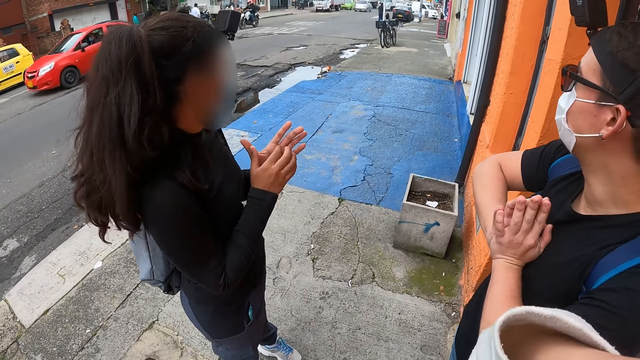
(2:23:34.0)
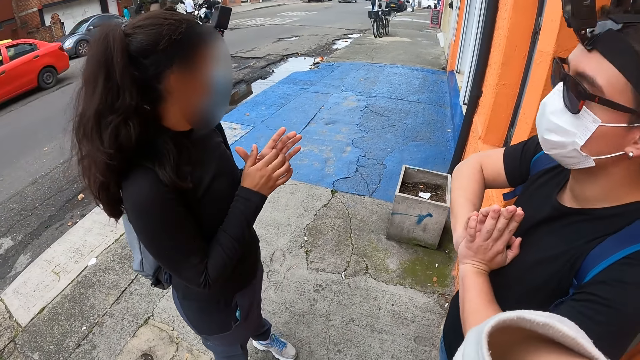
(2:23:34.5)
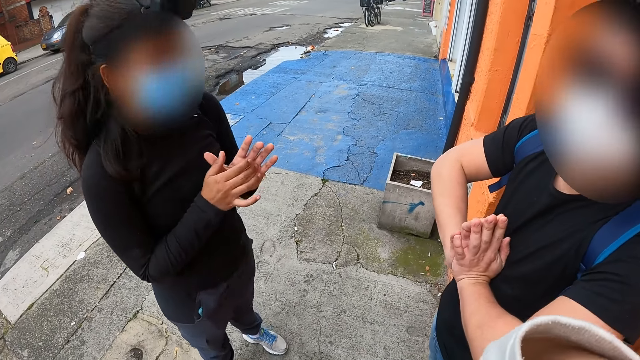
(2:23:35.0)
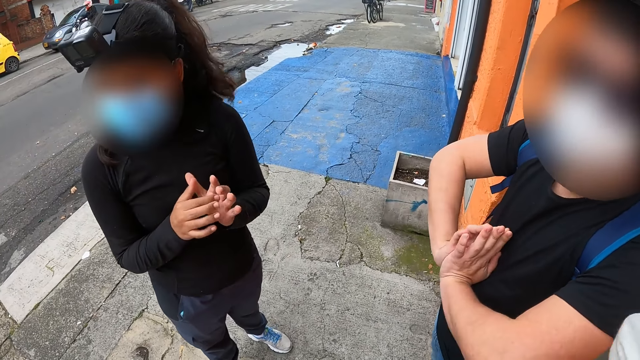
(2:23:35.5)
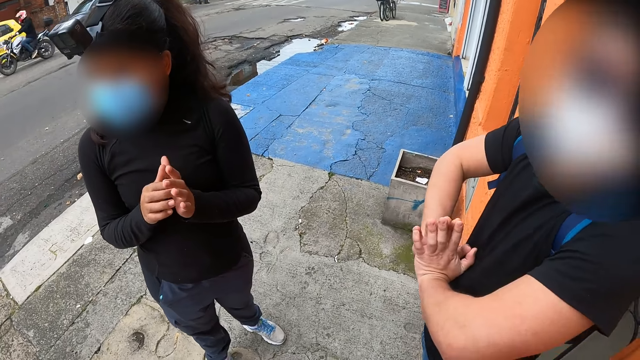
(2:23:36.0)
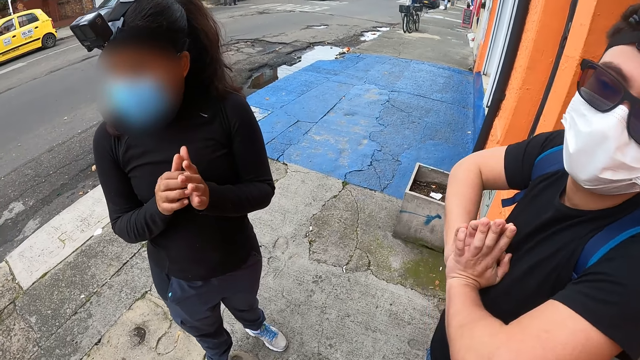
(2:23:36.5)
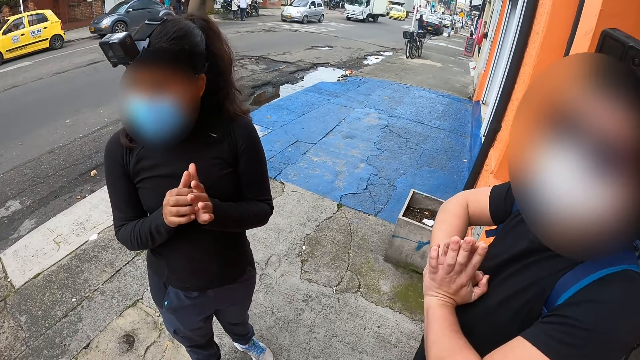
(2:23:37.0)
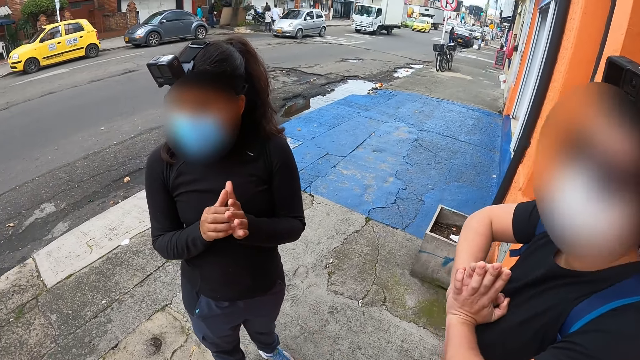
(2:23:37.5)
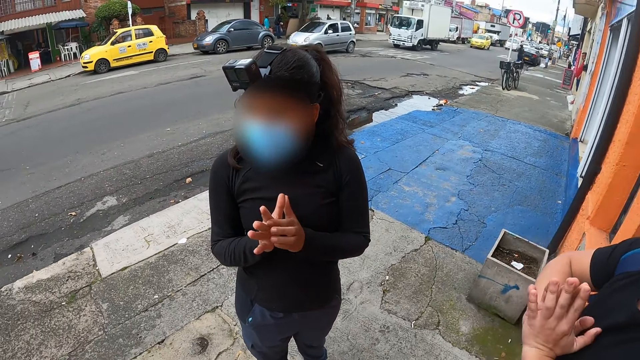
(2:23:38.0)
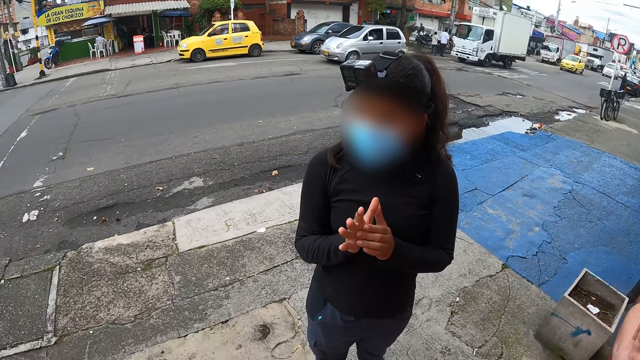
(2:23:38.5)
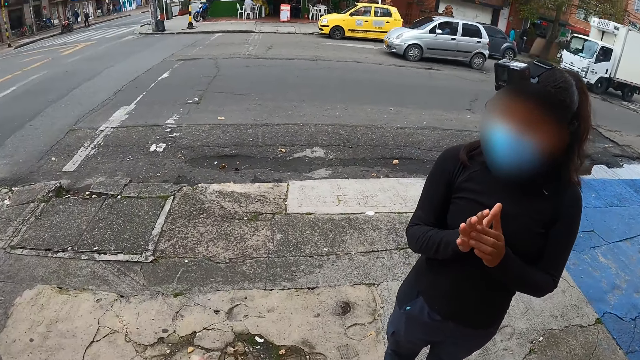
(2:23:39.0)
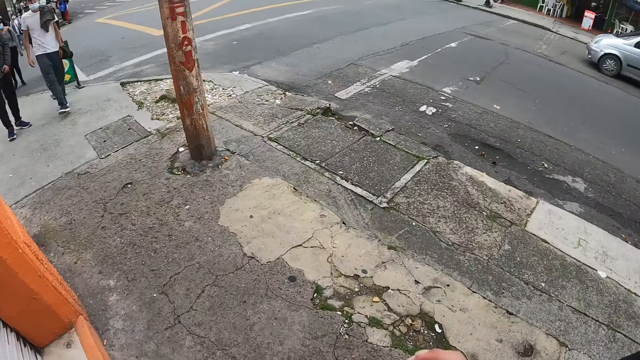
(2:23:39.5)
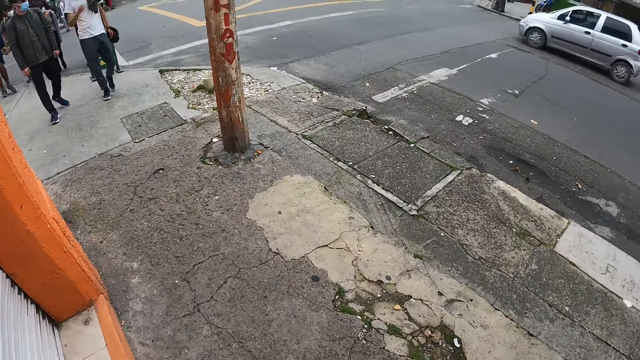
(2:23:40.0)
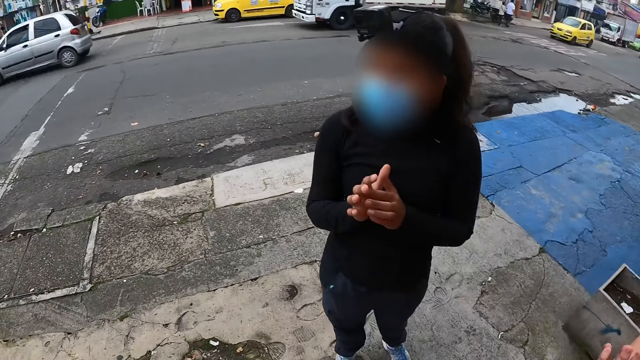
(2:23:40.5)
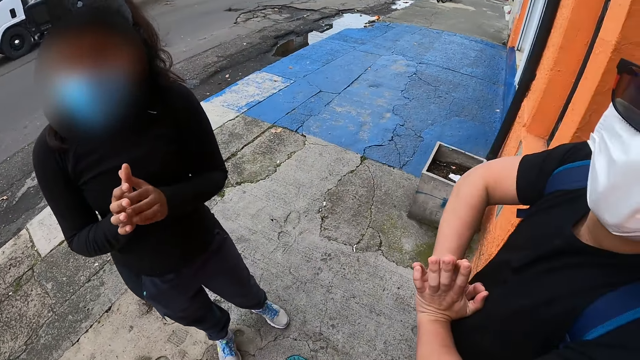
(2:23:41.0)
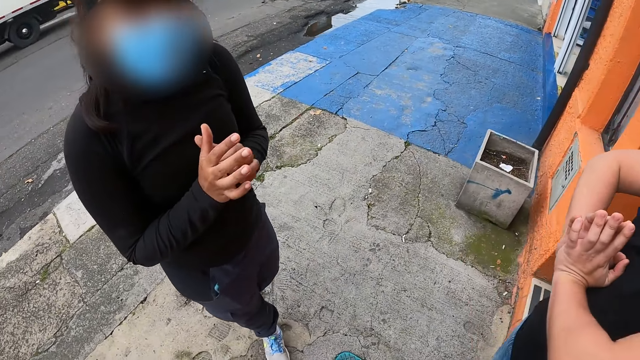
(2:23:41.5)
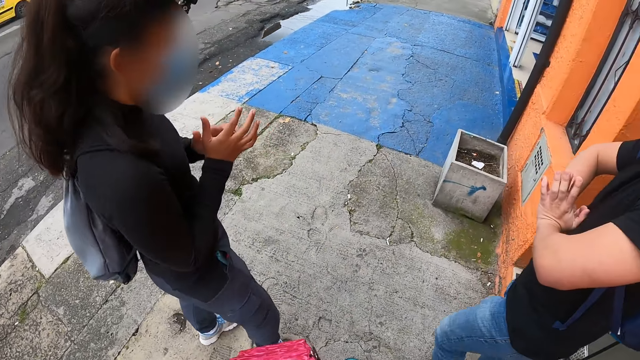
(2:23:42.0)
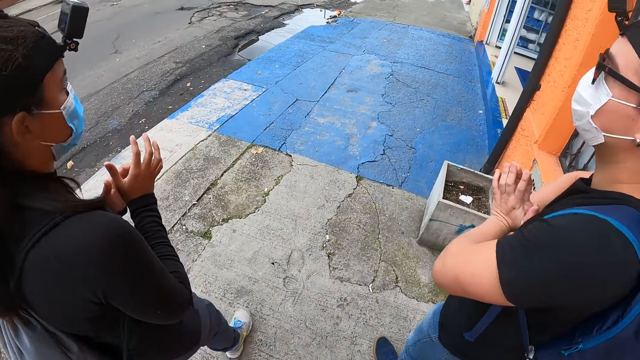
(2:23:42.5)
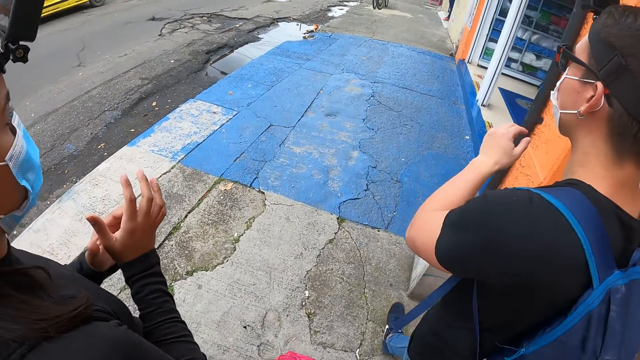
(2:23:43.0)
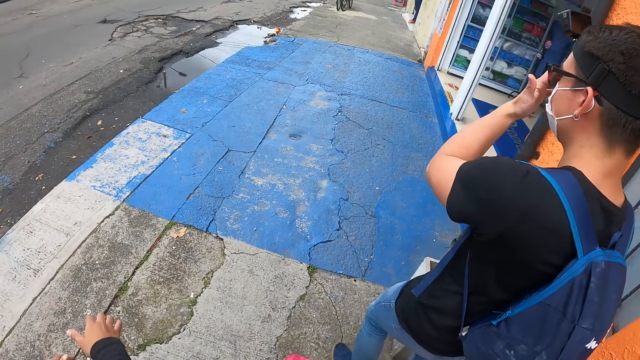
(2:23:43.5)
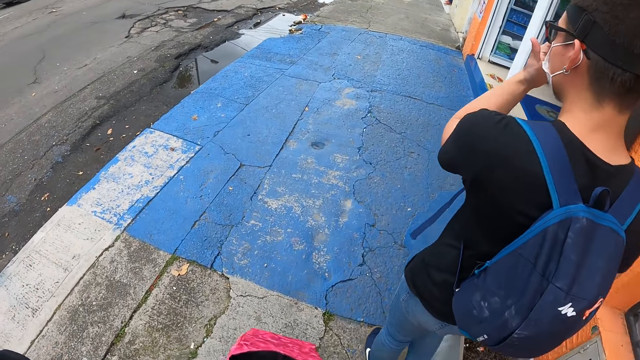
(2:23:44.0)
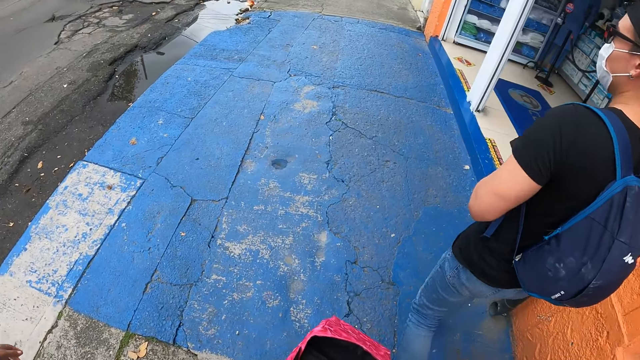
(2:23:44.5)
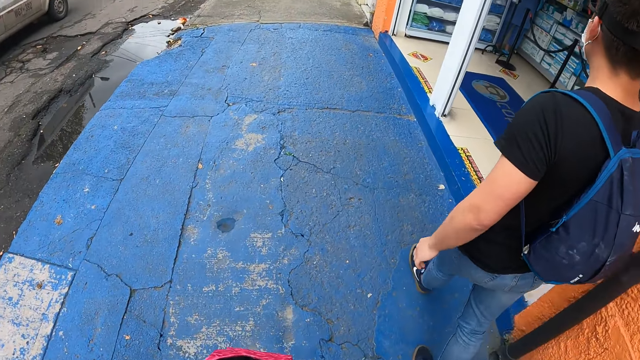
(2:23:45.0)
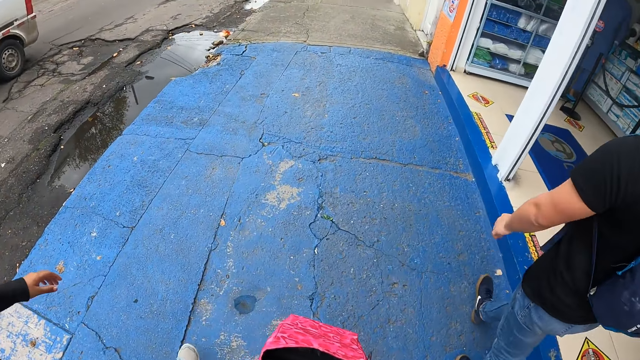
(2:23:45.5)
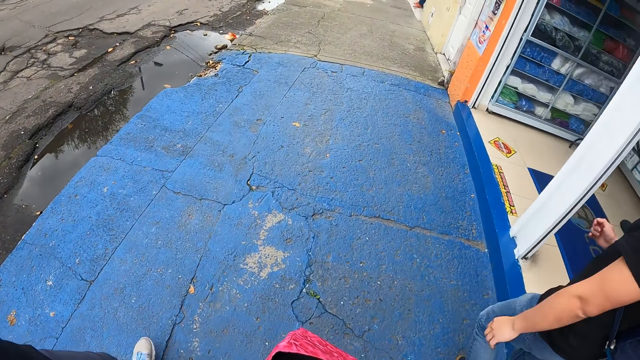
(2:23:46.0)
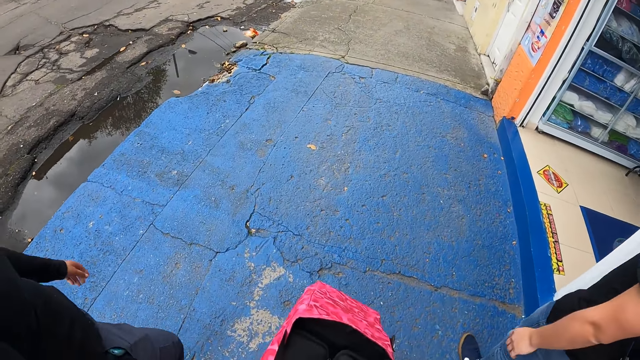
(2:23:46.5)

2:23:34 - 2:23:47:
A lady walks on the street path. A man walks on the street path. The camera wearer walks on the street path.

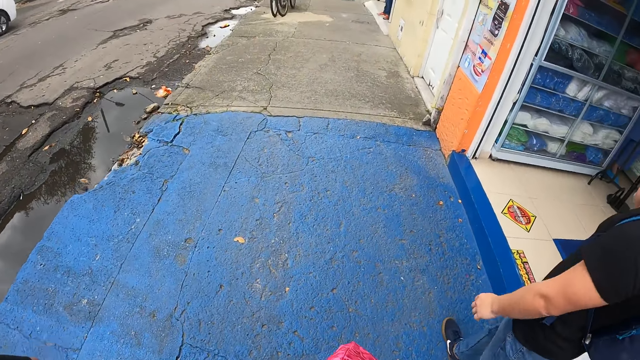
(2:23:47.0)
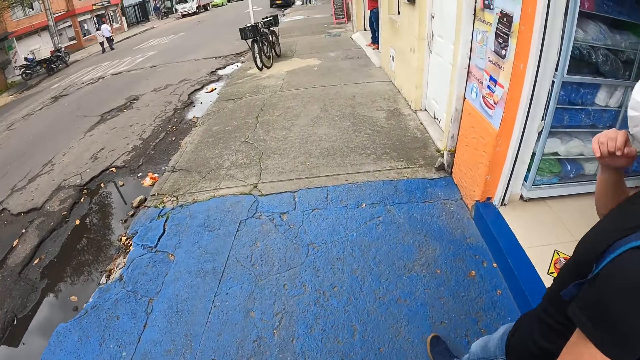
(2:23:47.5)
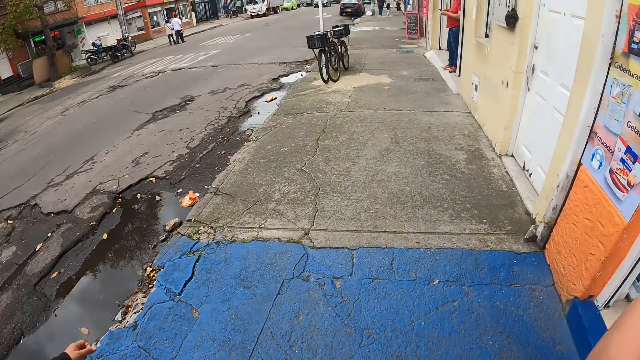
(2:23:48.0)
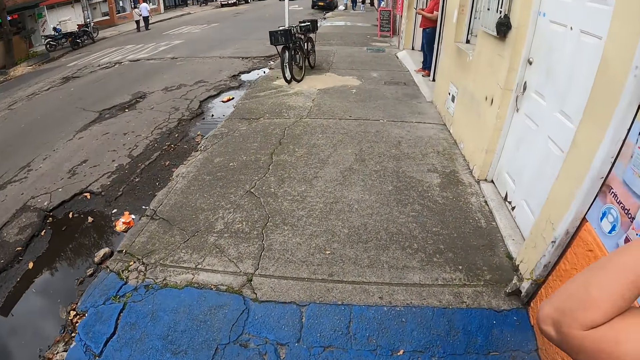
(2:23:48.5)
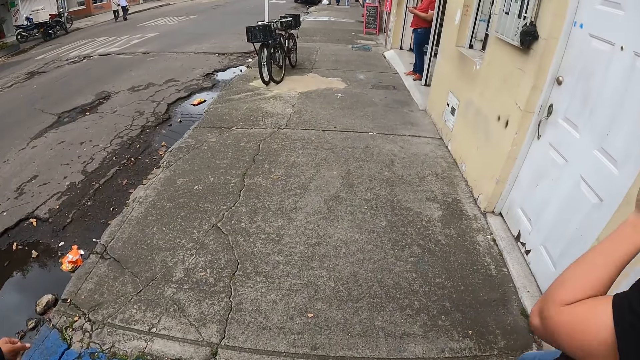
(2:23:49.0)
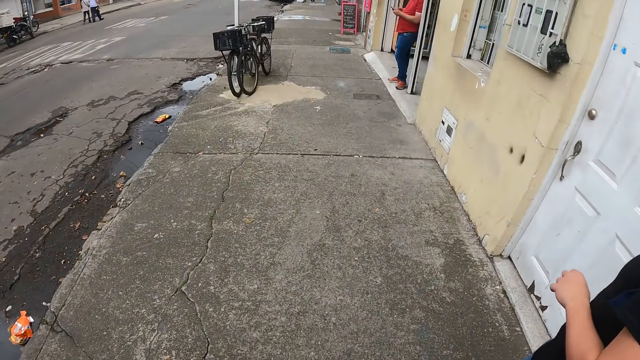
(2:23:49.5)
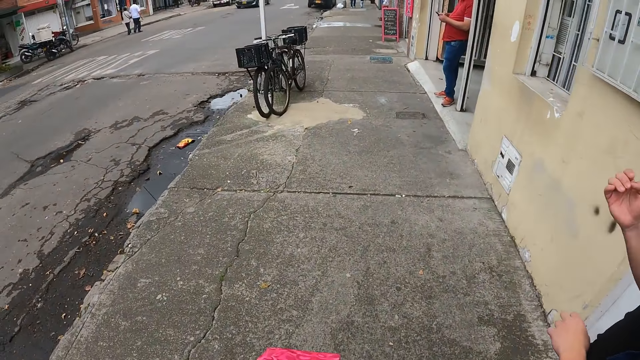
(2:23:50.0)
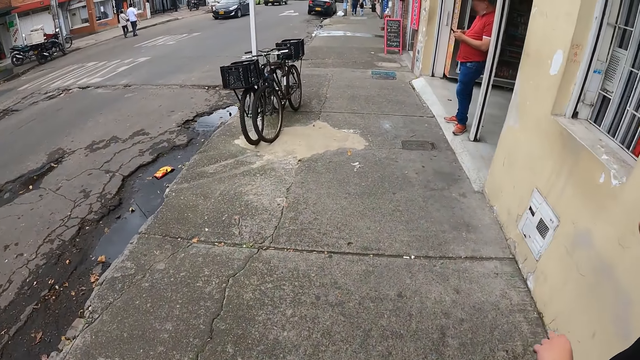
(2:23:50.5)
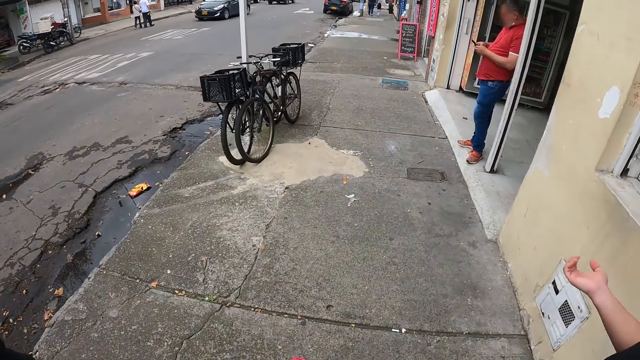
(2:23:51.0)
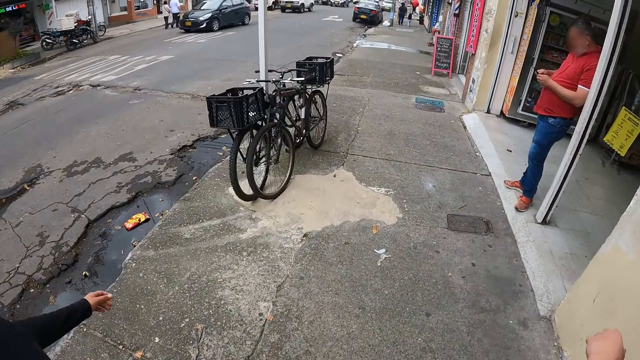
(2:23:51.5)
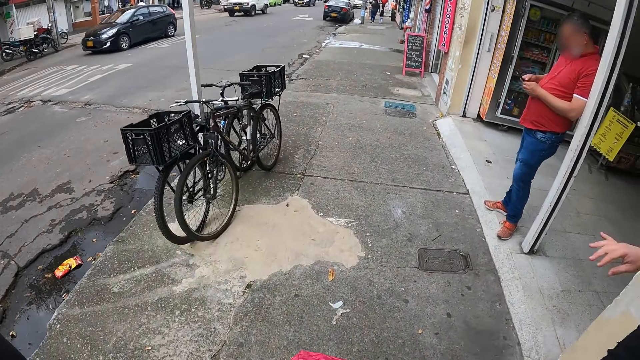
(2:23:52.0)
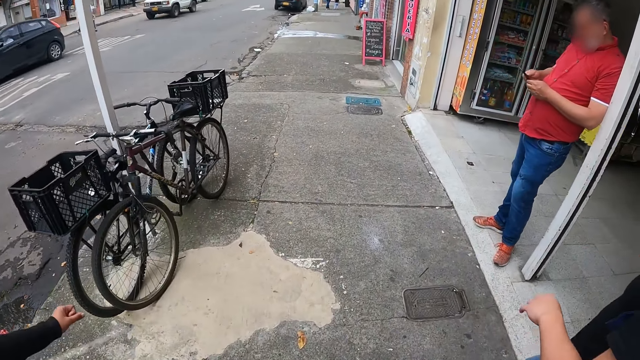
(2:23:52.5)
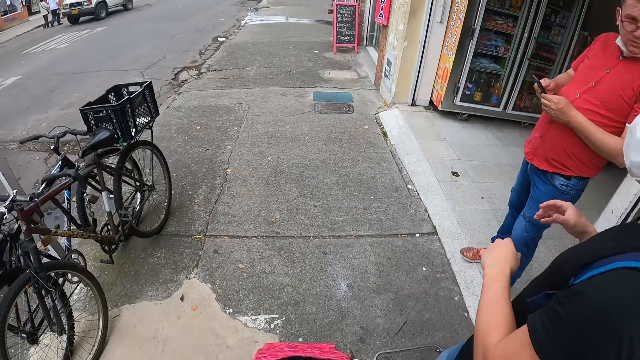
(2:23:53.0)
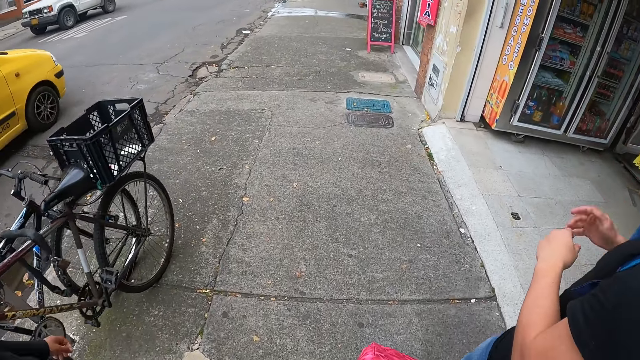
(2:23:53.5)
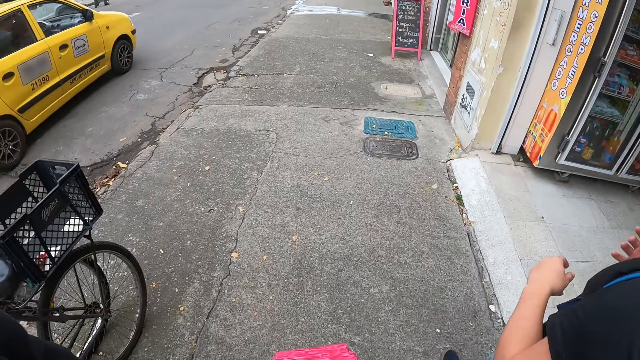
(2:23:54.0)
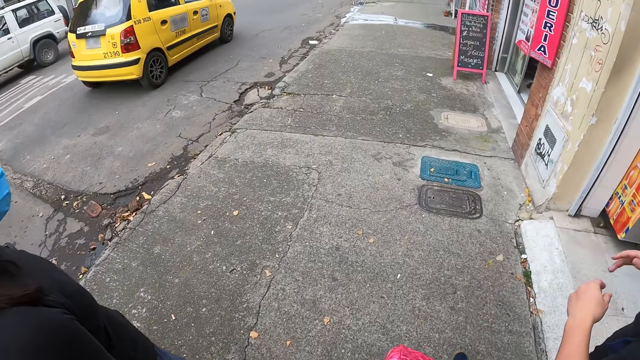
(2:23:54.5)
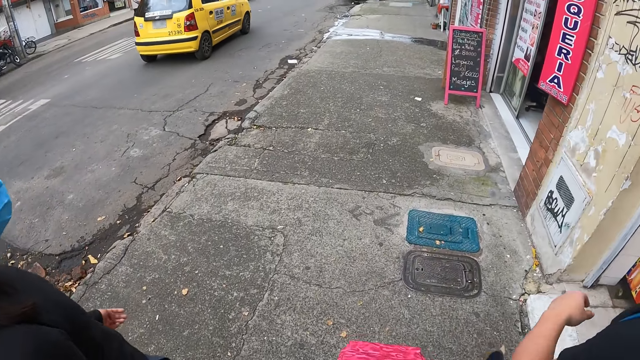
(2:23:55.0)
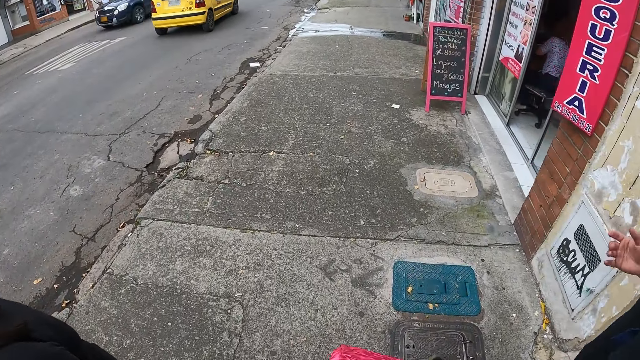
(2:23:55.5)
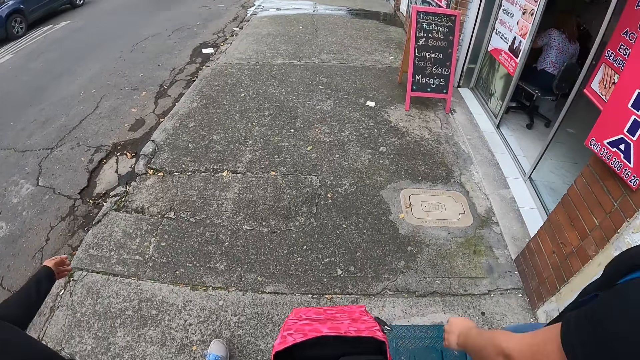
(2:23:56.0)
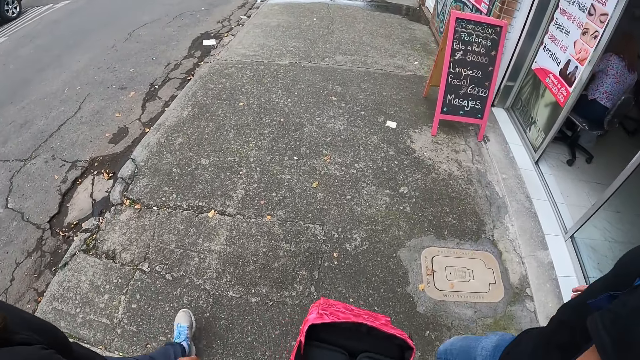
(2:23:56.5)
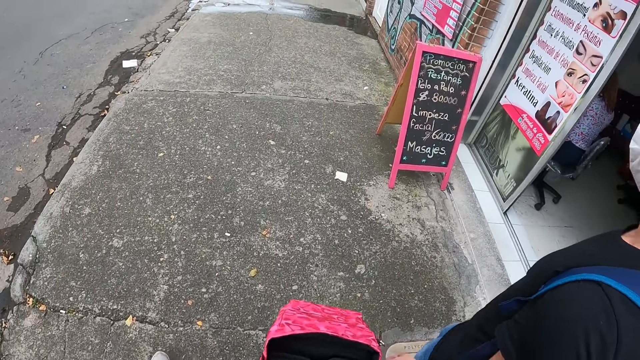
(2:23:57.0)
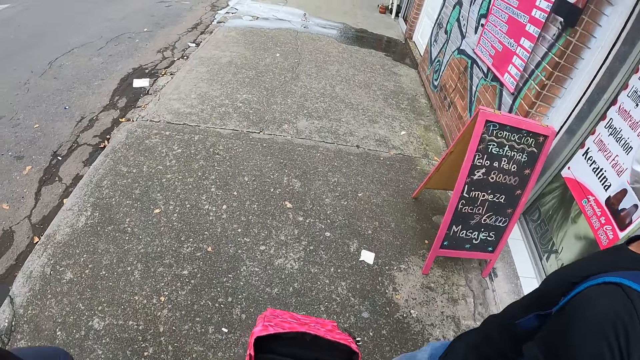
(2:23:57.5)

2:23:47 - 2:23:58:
A man shakes the hand.
